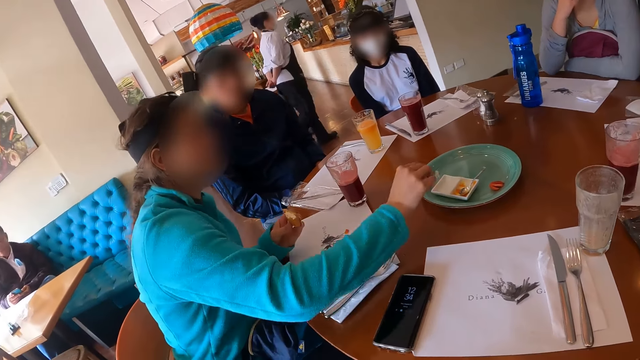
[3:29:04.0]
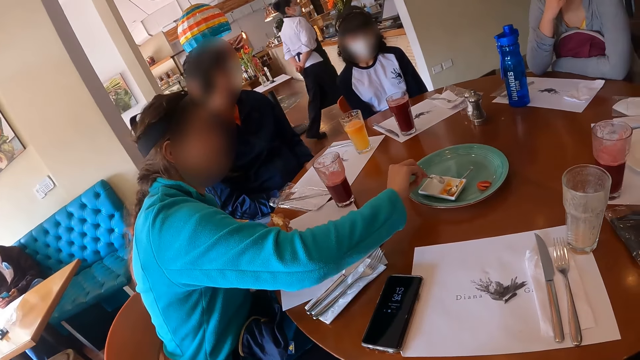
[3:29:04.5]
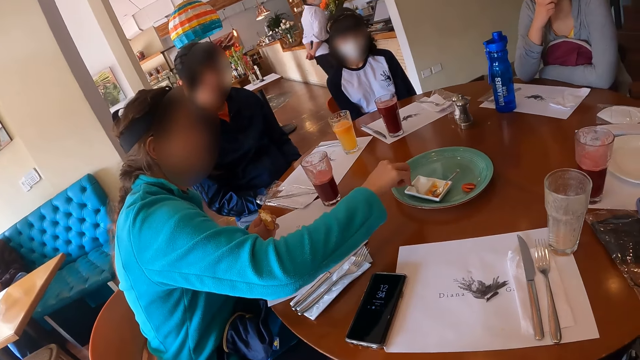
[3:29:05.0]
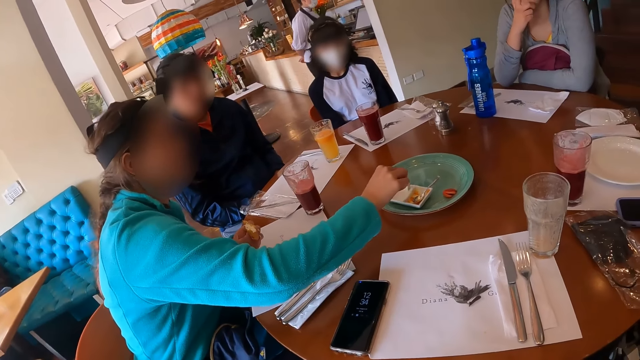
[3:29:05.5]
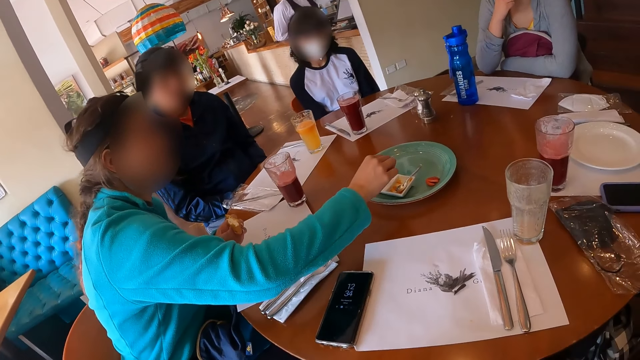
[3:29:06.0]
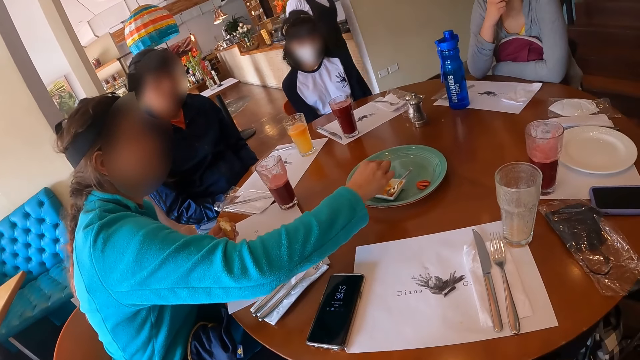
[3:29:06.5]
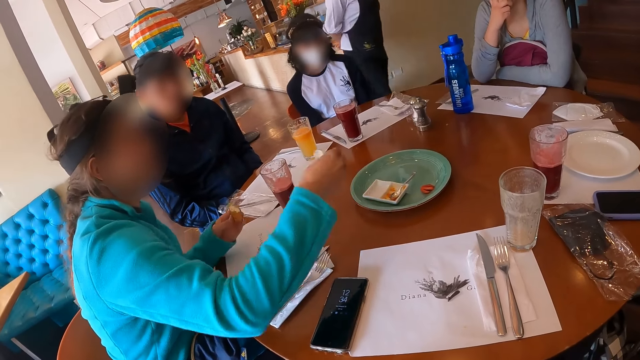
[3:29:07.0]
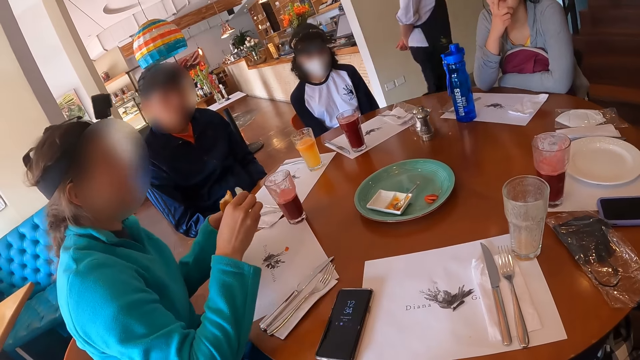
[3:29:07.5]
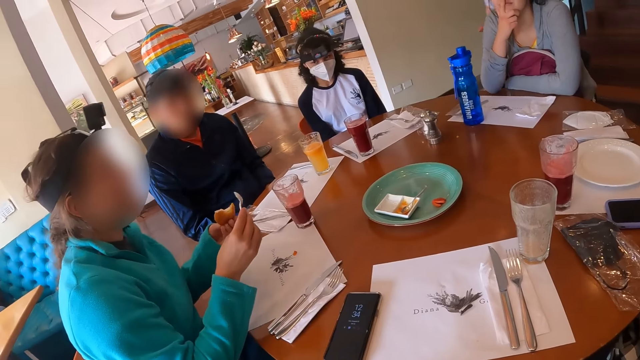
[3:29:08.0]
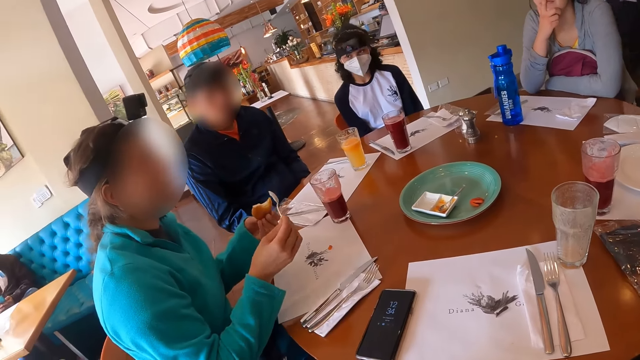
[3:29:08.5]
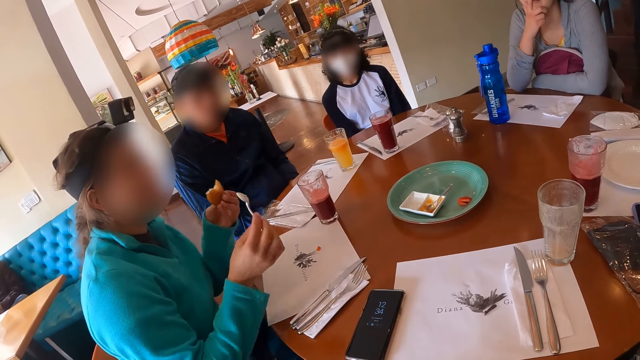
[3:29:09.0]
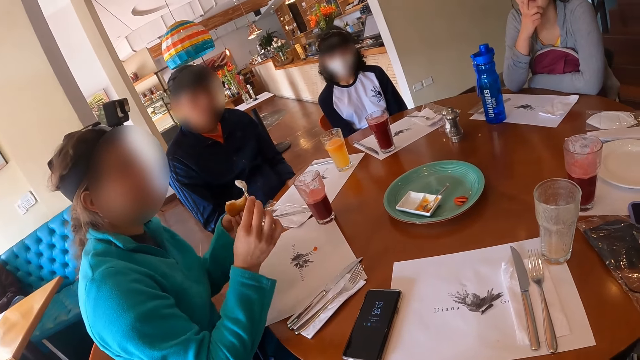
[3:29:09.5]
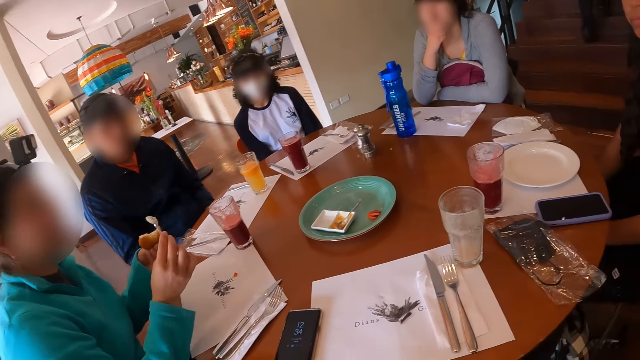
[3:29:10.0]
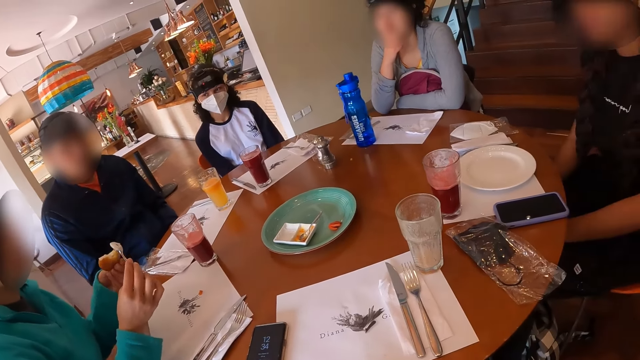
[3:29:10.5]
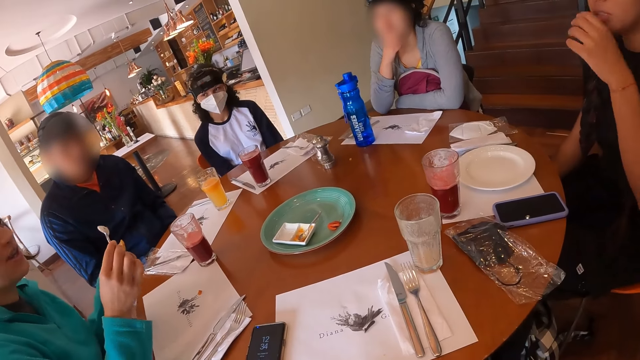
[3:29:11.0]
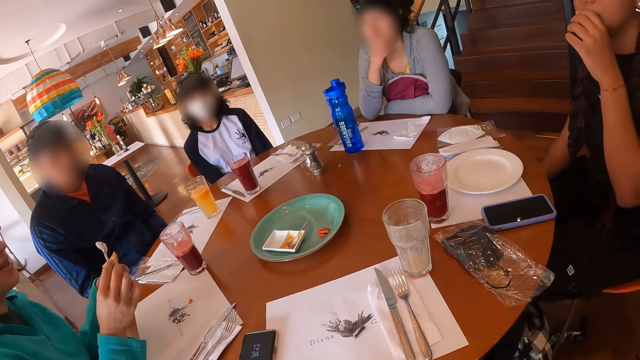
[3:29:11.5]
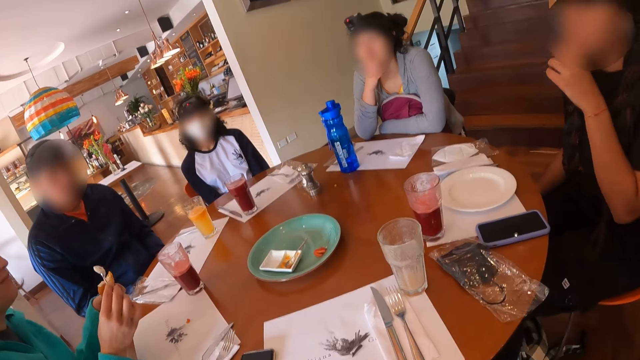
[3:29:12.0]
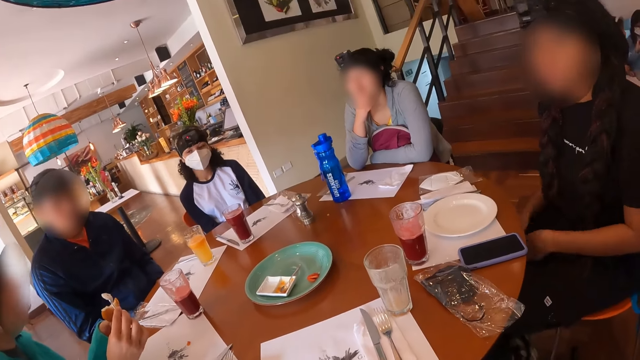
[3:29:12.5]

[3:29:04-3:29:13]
A woman drops the handkerchief on the table with her right hand. Another woman scoops cream. She pours the cream on the cheeseball with the spoon in her right hand. She gestures with her hands.

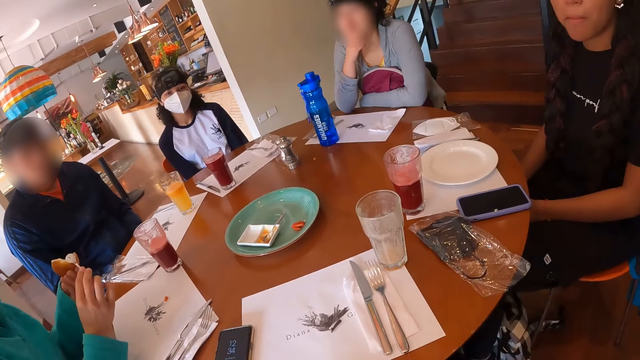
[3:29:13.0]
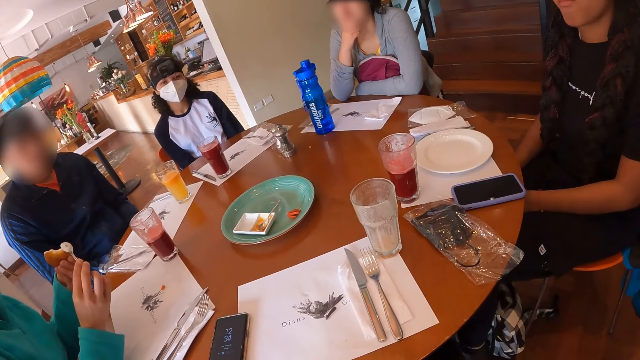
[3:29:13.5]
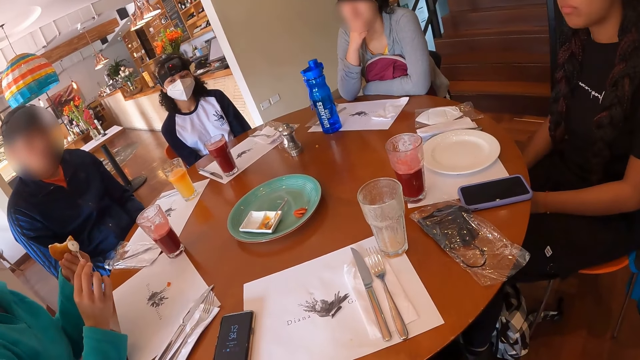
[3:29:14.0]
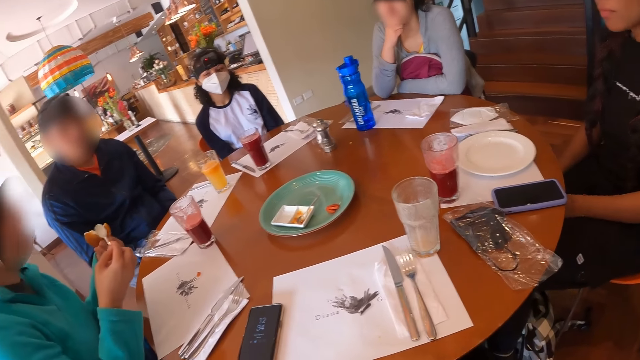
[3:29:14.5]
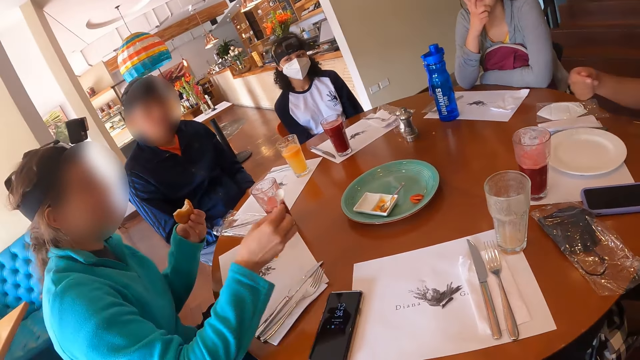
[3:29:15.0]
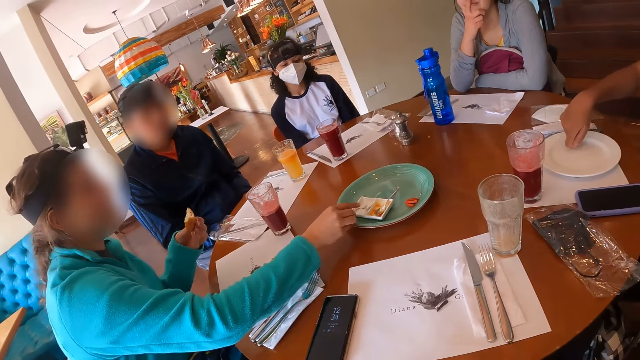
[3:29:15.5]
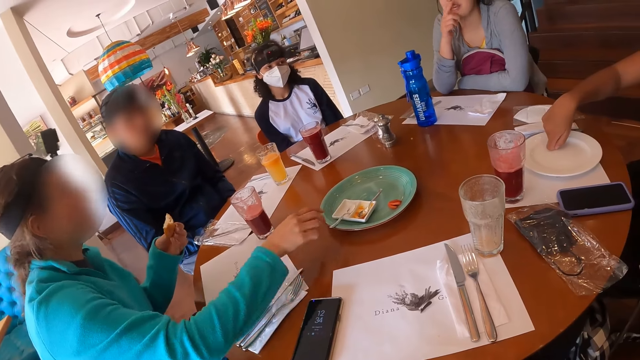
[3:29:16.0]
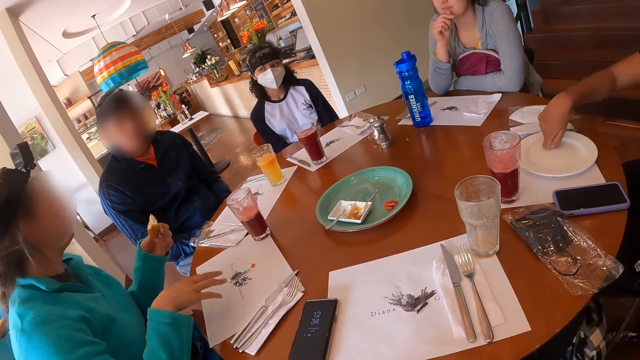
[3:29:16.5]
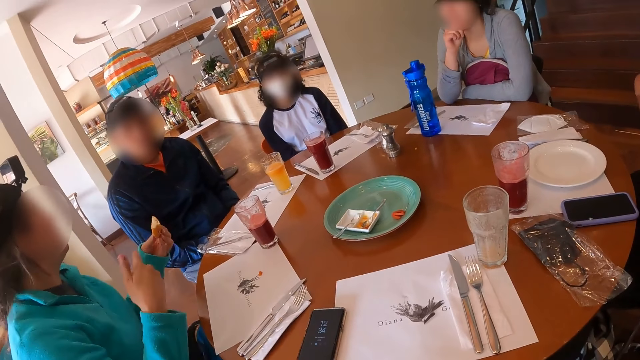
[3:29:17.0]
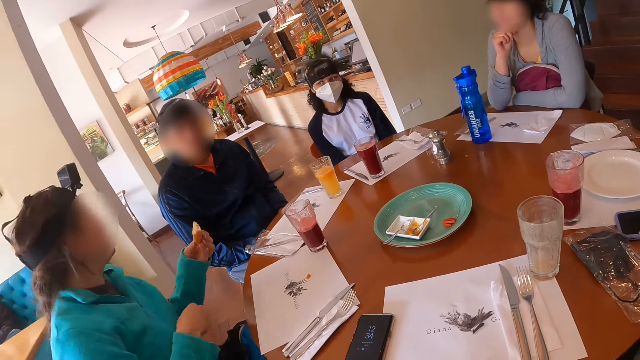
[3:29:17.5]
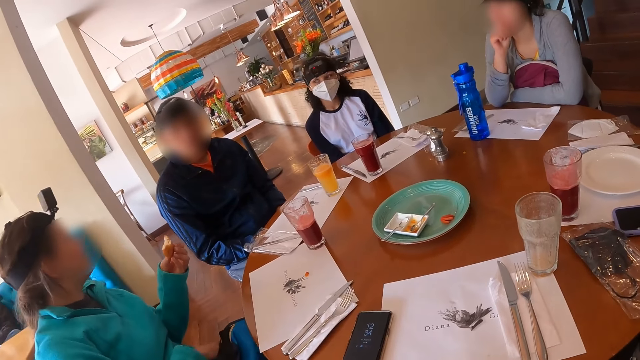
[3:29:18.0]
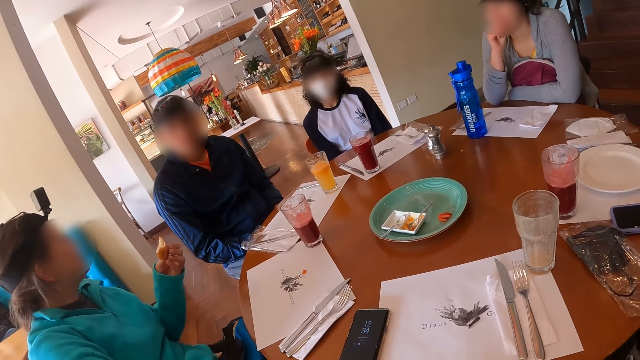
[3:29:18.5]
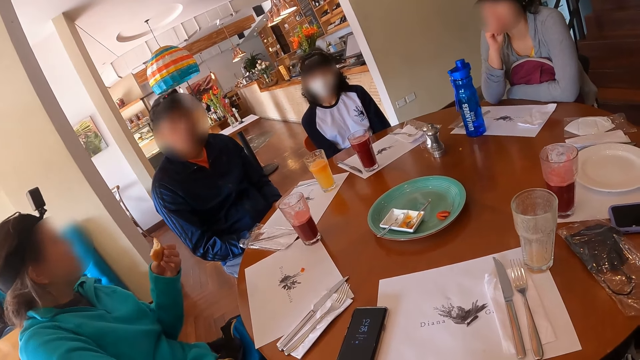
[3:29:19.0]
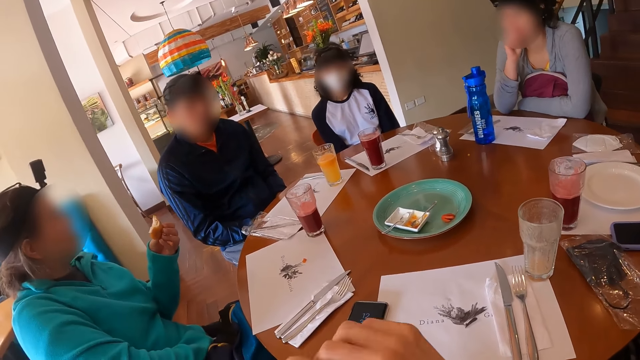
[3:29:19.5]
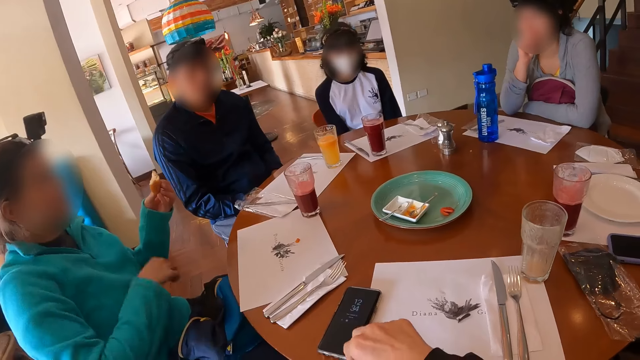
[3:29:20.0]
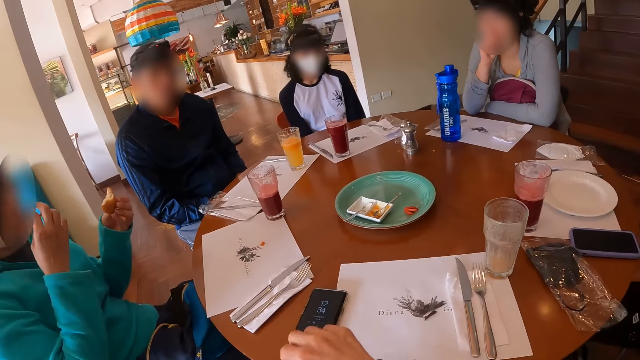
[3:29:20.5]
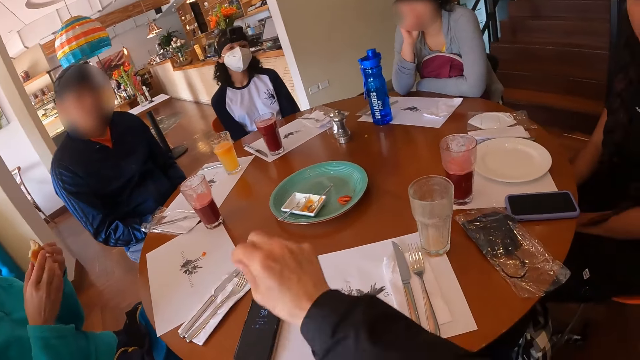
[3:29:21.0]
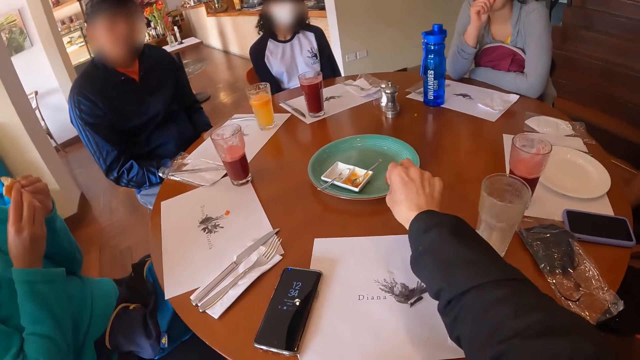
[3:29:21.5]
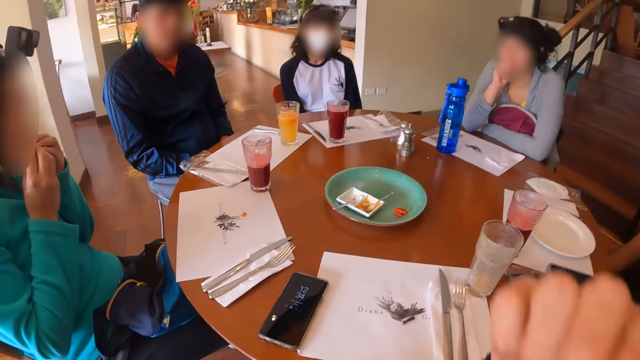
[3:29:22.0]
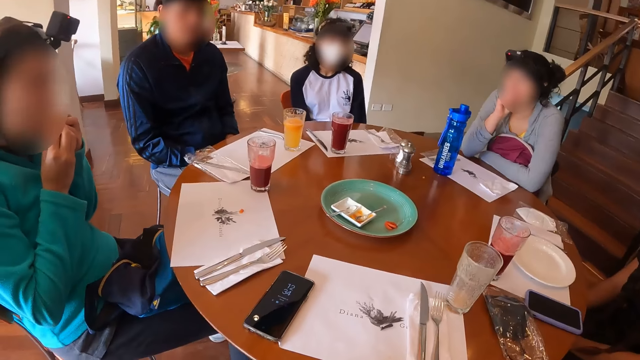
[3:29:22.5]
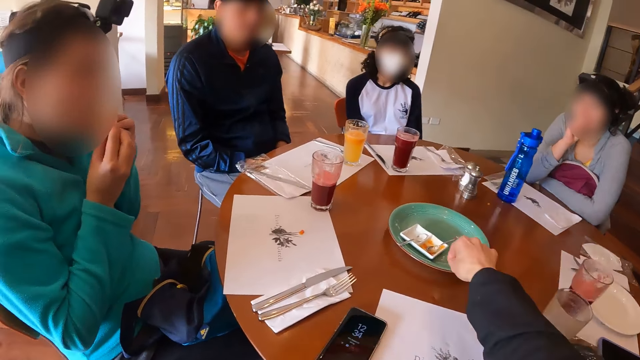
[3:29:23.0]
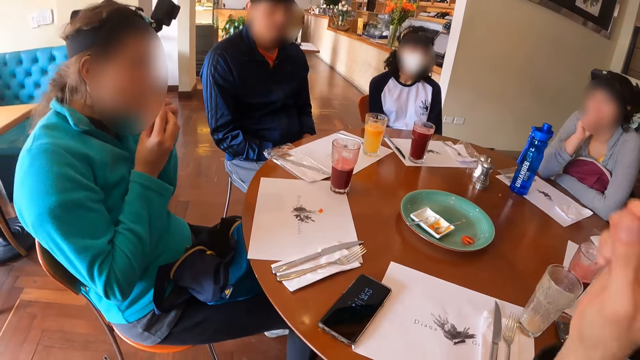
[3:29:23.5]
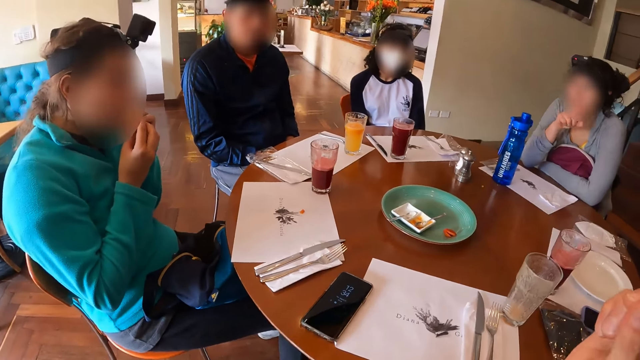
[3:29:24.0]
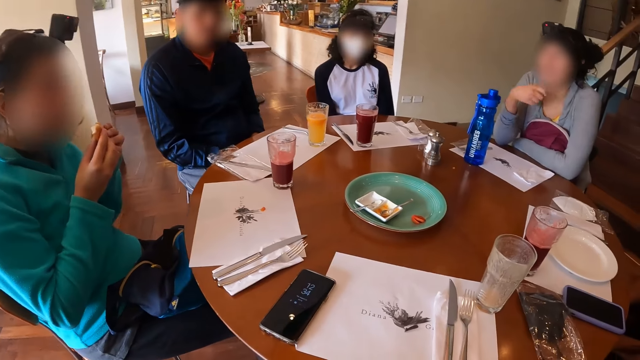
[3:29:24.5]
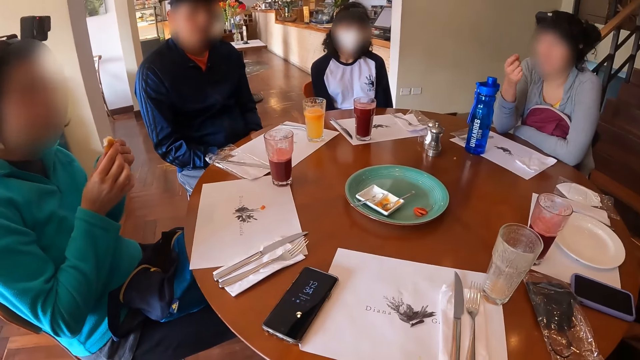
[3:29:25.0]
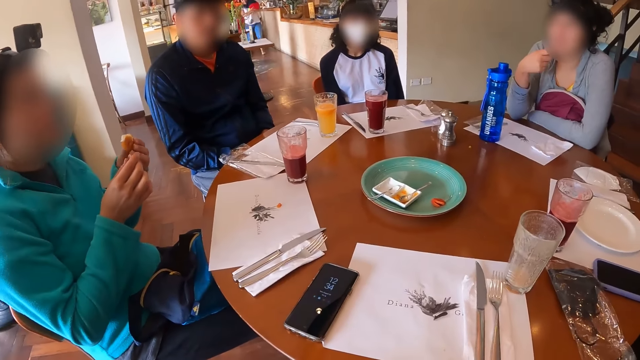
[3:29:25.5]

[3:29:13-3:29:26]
A woman applies cream on the snack piece. A person gestures with a hand. The woman drops the spoon in the plate with her right hand. She gestures with the right hand. She licks her fingers. The camera wearer gestures with a hand. The woman eats the cheeseball in her hands. Another person gestures with a hand.
